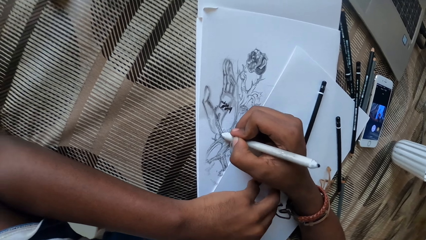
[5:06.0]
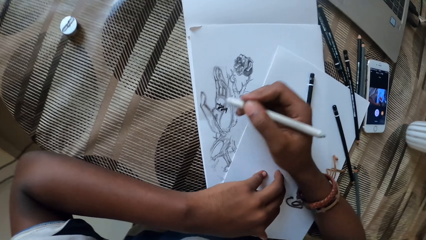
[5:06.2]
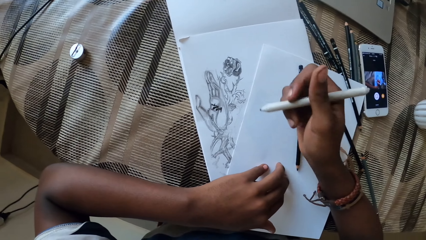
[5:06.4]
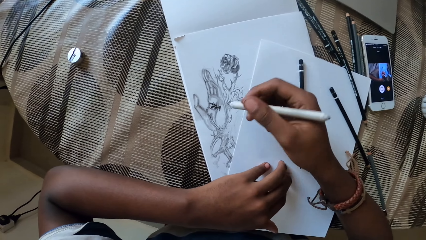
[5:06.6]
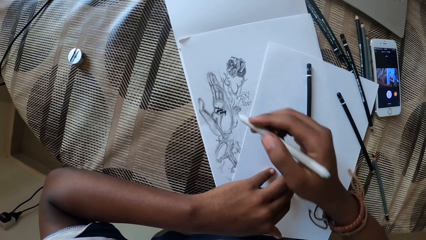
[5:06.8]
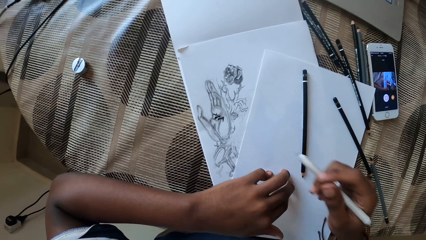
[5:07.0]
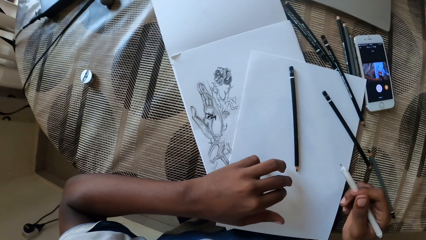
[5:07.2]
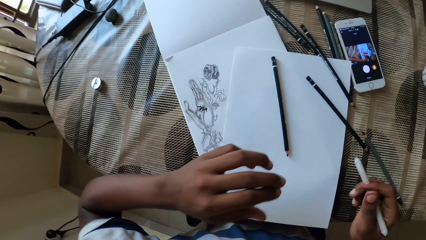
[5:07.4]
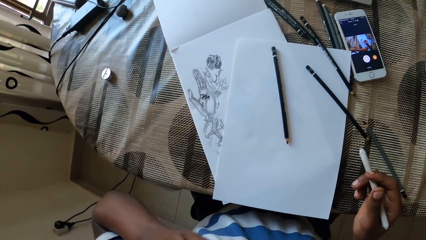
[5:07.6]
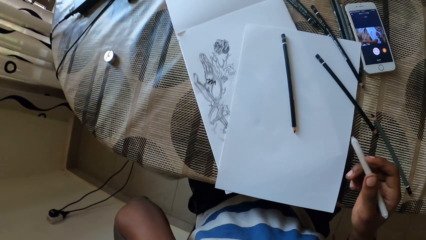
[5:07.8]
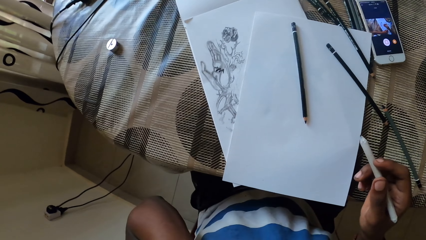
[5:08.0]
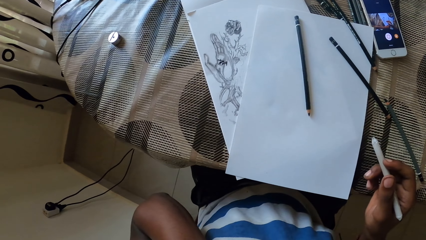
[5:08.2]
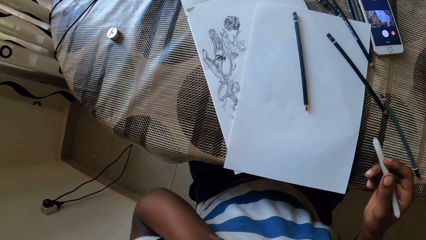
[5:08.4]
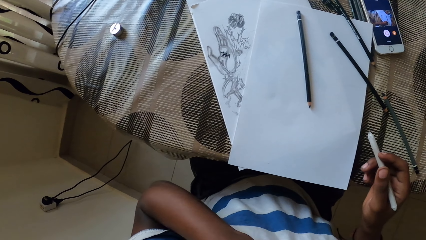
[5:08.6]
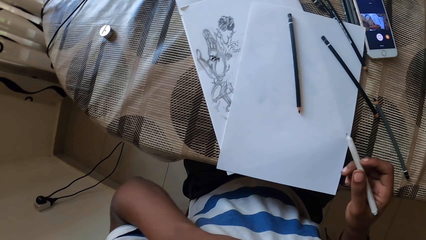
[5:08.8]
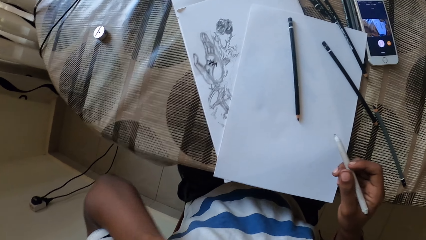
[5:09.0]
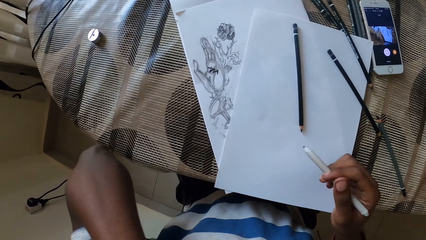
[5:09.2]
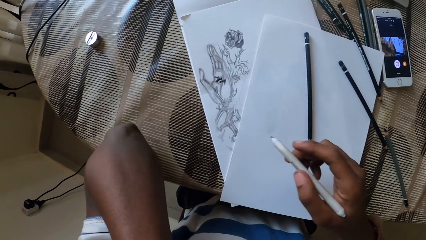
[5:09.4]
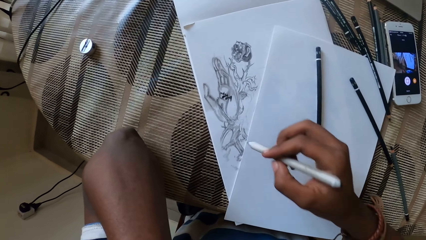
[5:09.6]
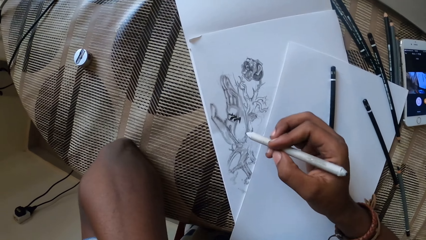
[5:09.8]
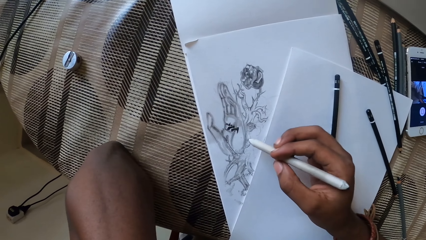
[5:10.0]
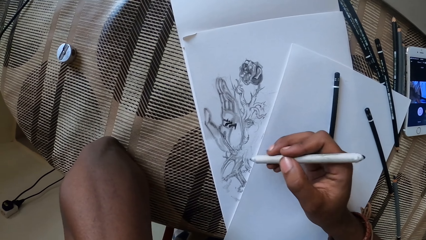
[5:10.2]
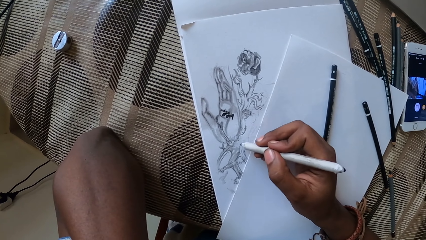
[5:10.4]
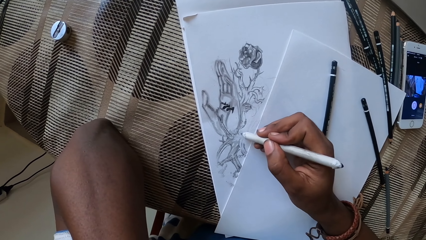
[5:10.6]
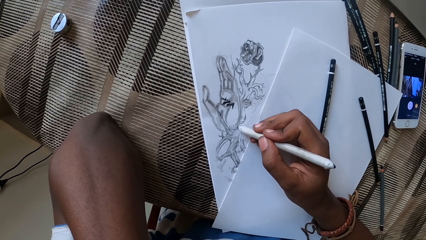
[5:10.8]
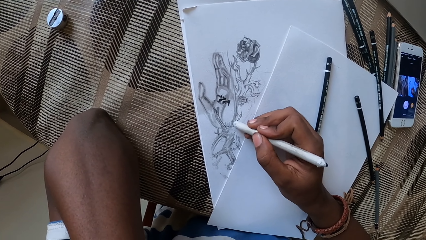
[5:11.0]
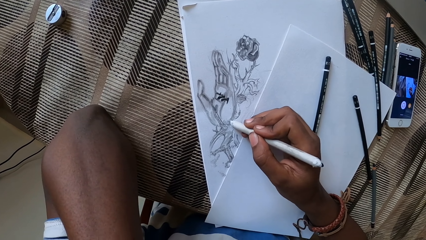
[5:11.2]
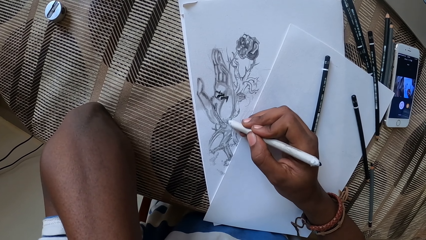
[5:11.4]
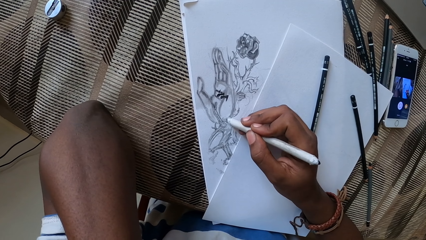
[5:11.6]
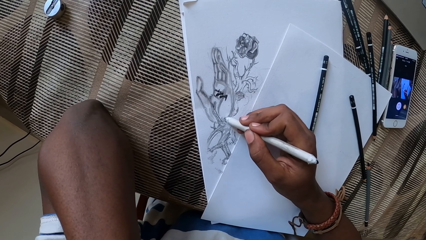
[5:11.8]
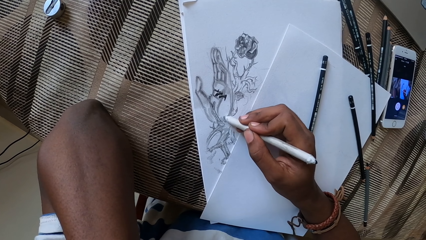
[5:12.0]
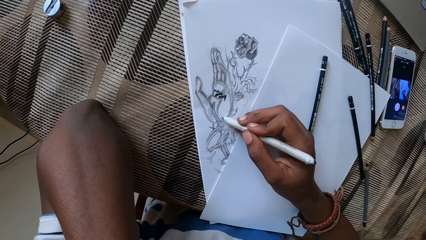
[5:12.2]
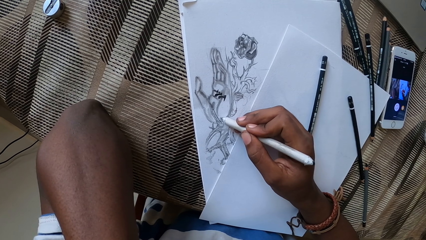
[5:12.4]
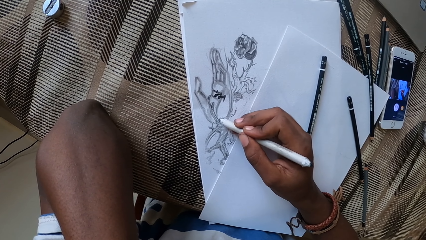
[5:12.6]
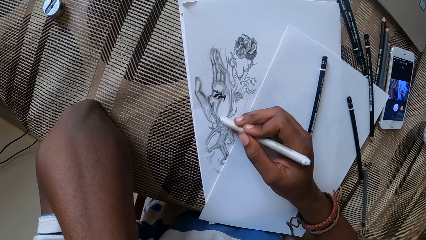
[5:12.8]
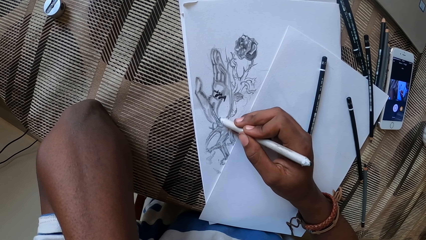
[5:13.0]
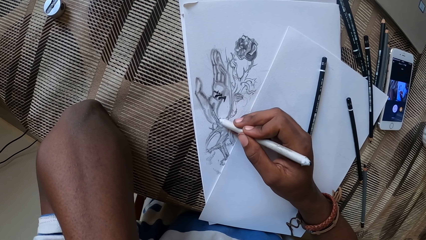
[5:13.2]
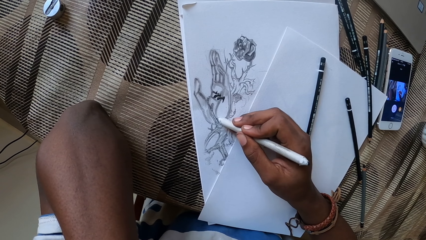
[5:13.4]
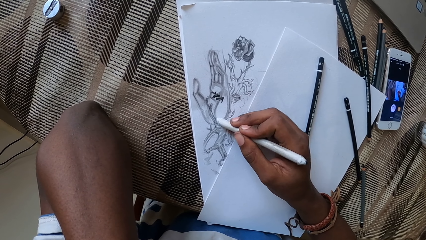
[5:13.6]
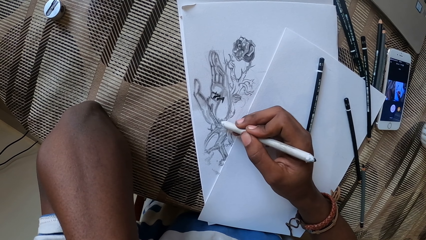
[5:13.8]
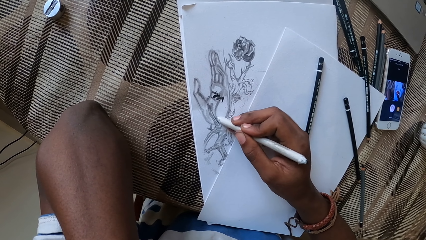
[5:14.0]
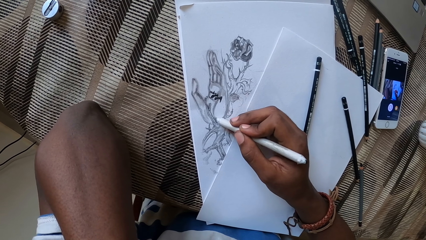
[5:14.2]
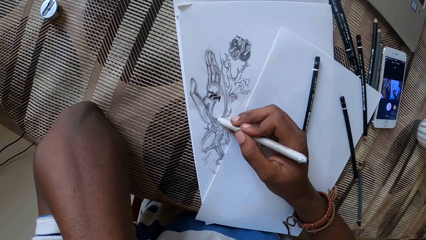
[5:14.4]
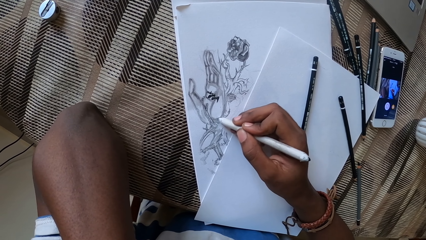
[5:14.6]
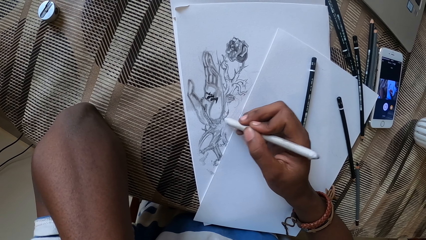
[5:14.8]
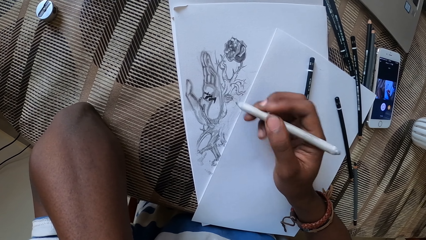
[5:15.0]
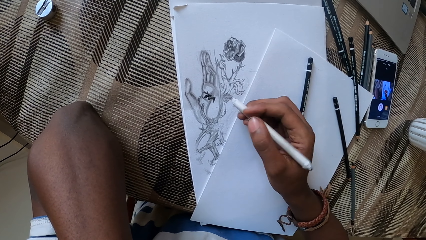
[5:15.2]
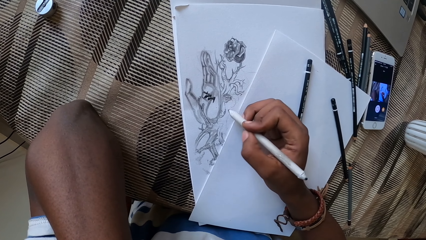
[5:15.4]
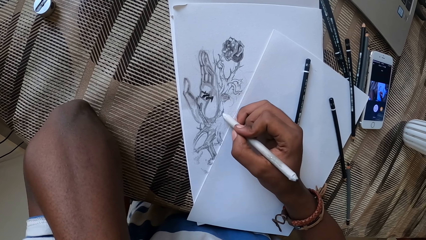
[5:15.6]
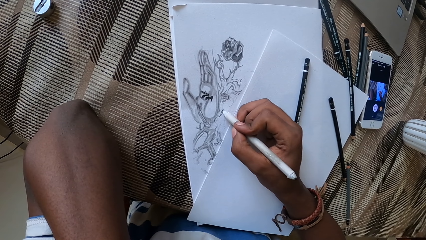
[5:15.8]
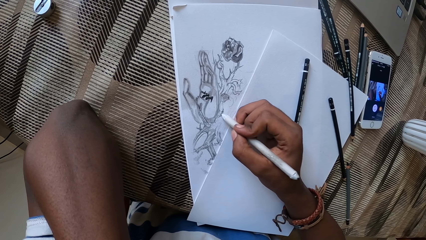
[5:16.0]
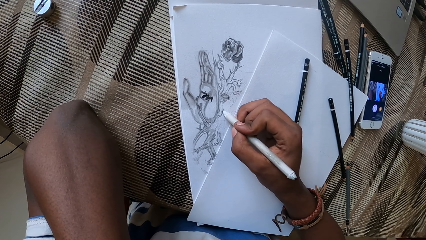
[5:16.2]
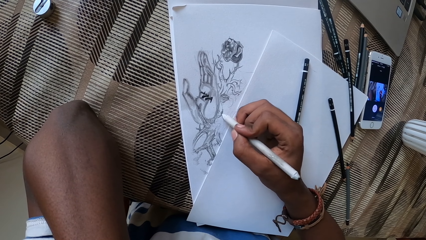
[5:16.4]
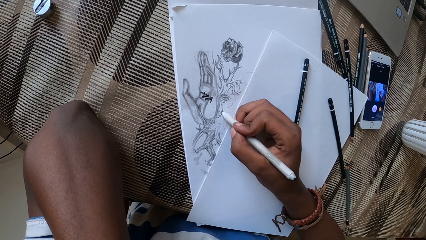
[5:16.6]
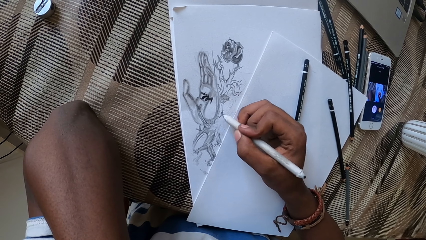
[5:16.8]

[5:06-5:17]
The camera wearer lifts a hand. They hold the face. They rest on the table. They draw the sketch on a book.

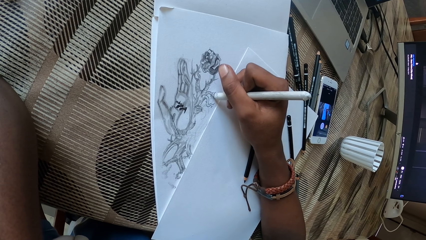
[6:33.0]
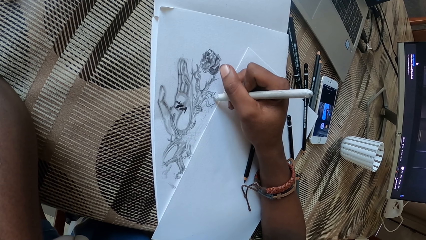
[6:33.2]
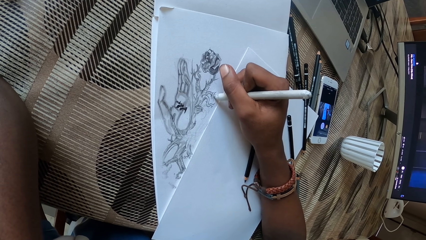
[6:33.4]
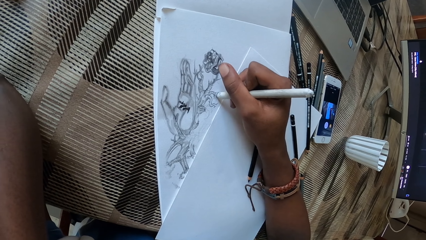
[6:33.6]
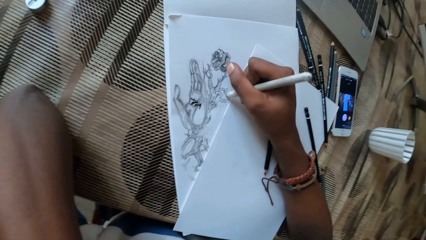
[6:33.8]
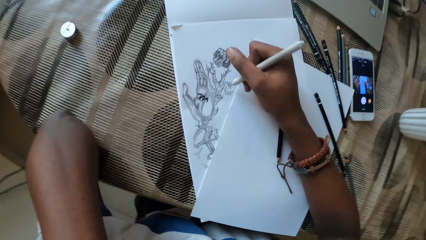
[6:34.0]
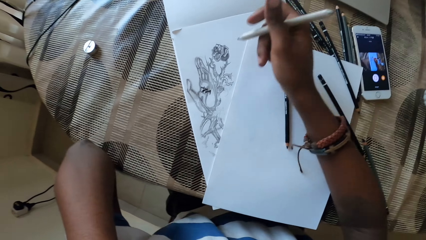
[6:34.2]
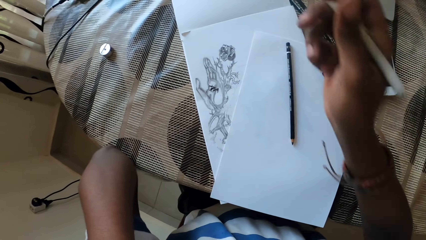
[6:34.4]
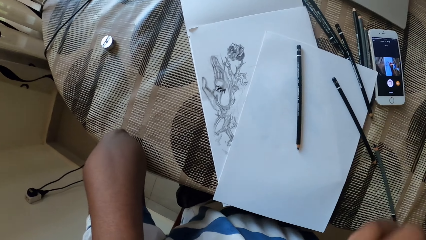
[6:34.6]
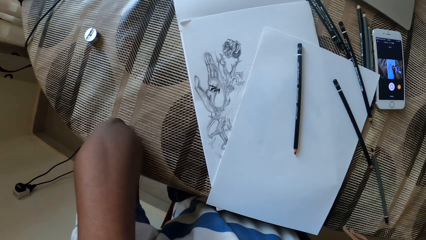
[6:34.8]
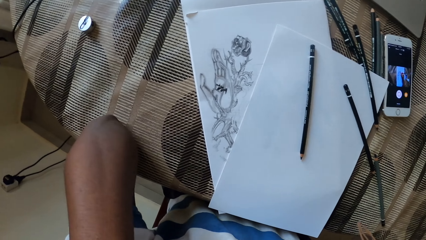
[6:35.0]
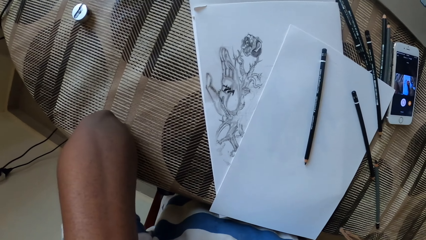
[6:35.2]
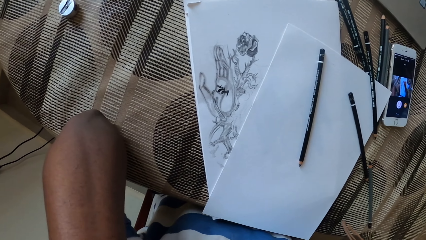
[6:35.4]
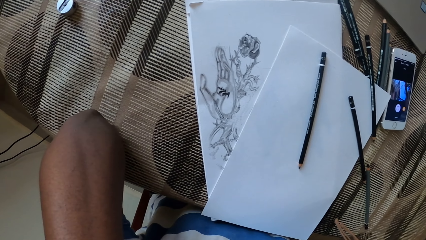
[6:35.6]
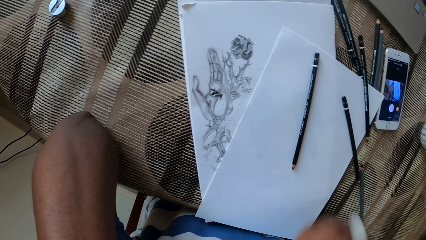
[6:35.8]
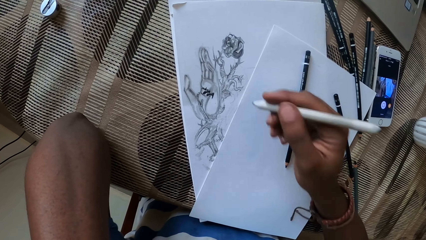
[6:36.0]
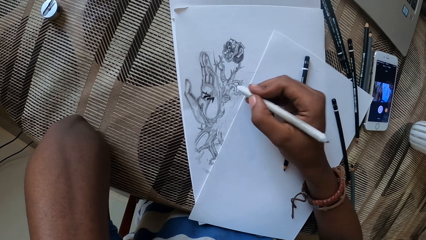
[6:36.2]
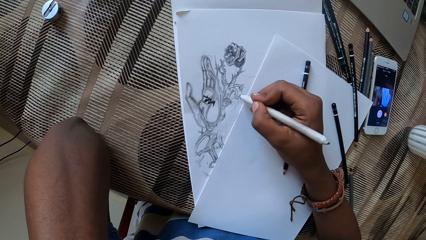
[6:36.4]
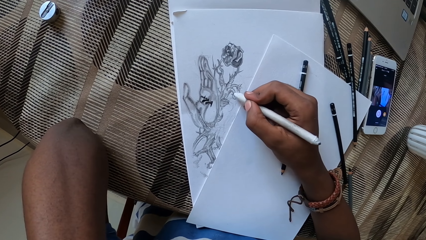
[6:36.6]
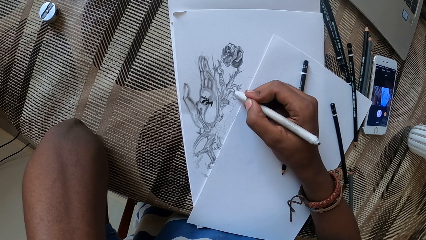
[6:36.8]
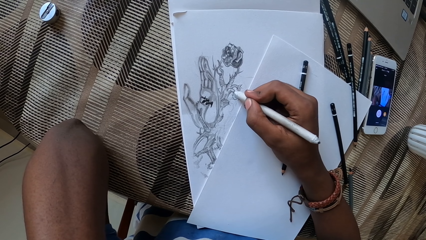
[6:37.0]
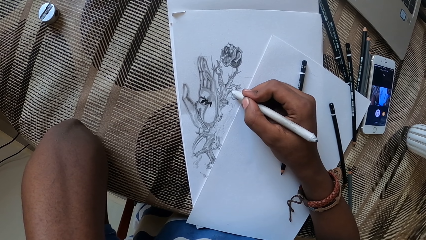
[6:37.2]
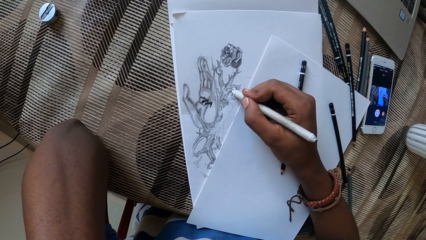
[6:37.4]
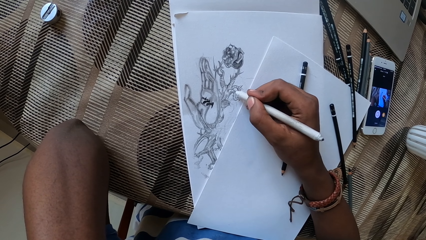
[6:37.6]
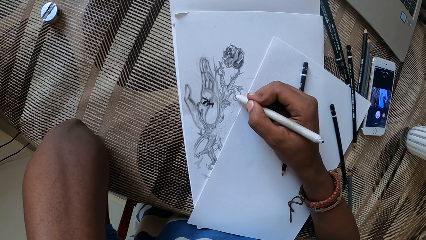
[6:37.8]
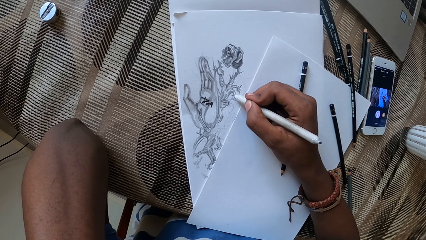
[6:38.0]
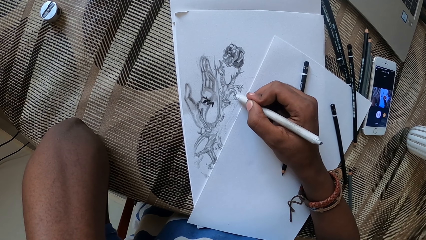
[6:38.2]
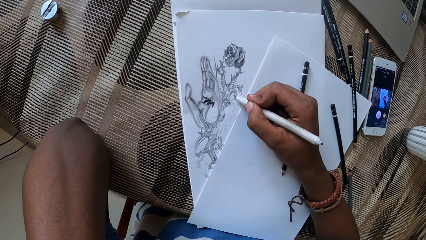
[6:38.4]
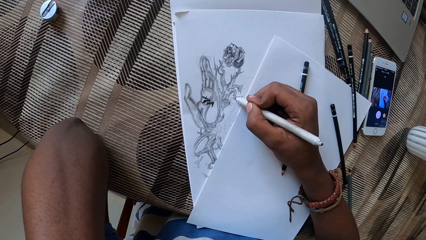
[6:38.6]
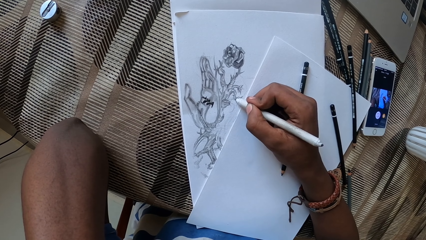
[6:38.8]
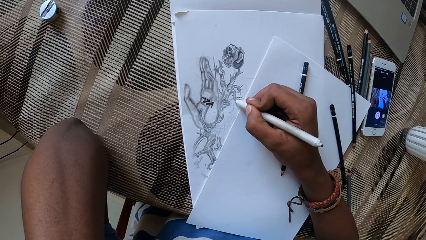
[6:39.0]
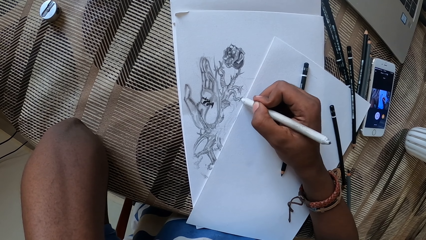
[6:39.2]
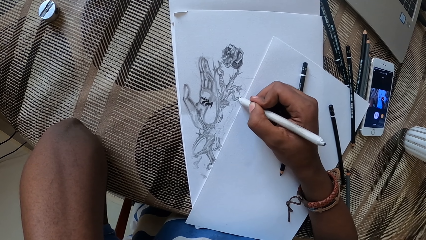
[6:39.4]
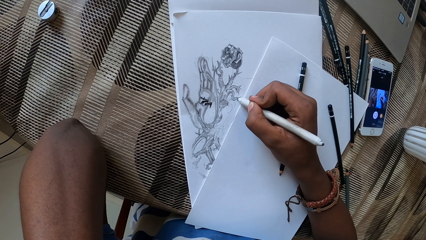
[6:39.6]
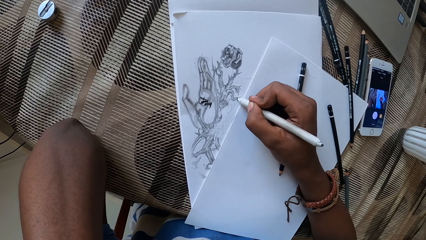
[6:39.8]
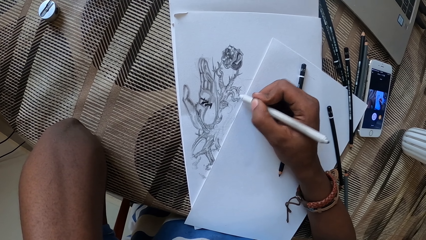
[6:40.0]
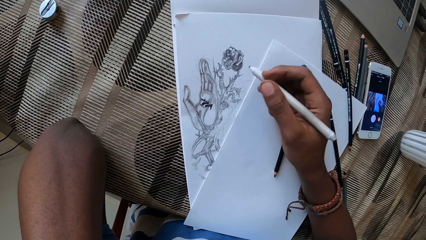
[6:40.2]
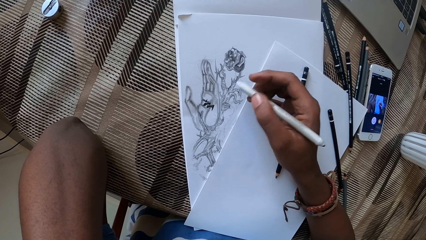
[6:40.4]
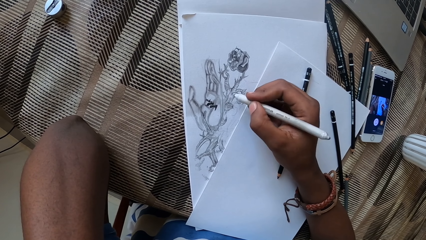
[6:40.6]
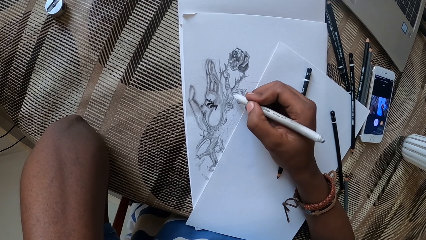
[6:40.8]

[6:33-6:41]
The camera wearer lifts a hand. They stretch the hand. They draw the sketch on a book.
